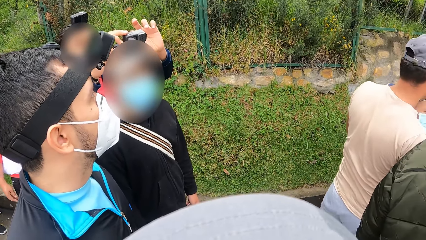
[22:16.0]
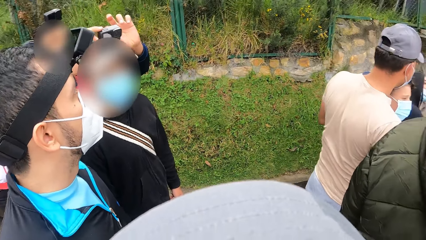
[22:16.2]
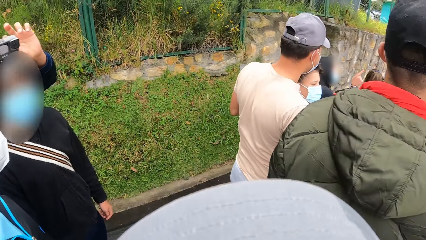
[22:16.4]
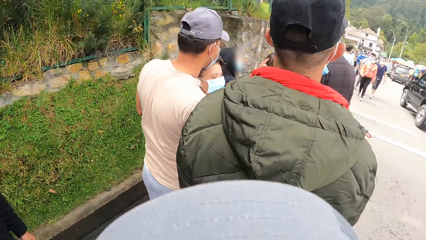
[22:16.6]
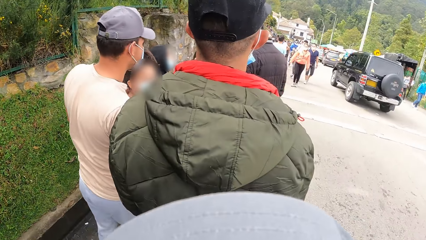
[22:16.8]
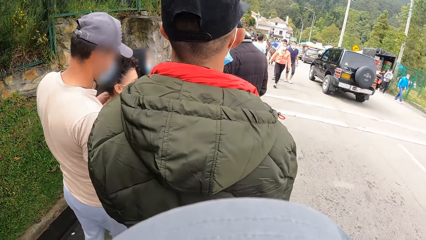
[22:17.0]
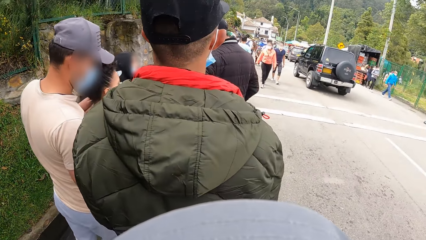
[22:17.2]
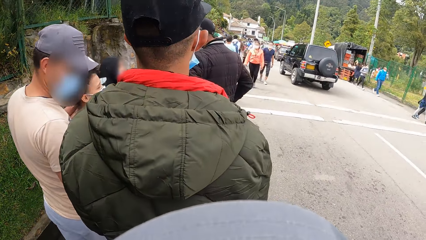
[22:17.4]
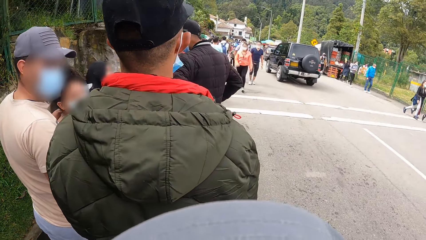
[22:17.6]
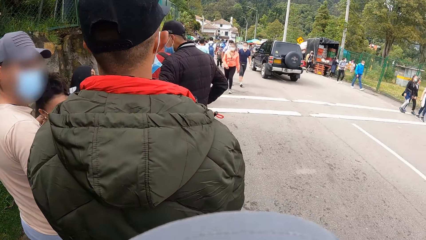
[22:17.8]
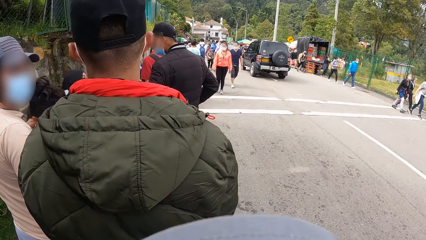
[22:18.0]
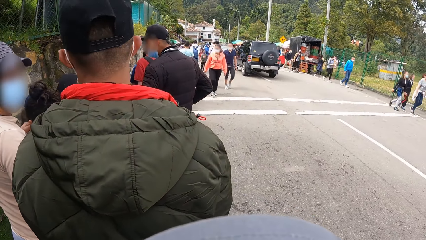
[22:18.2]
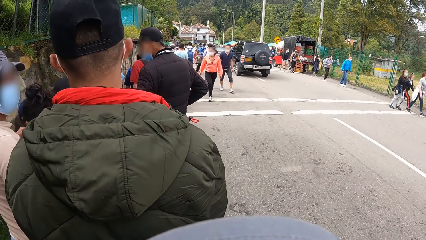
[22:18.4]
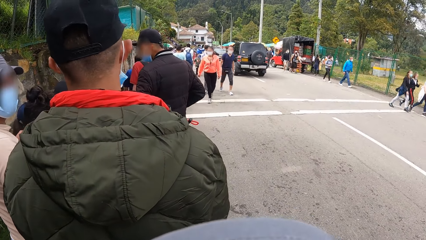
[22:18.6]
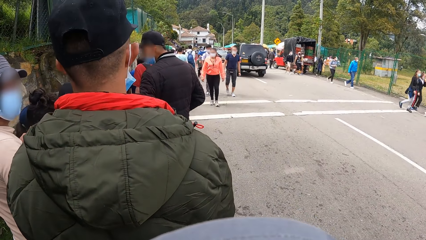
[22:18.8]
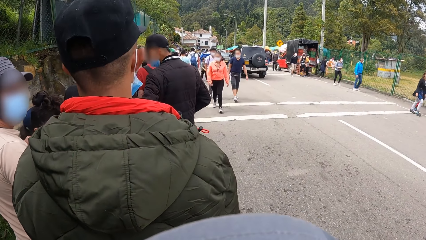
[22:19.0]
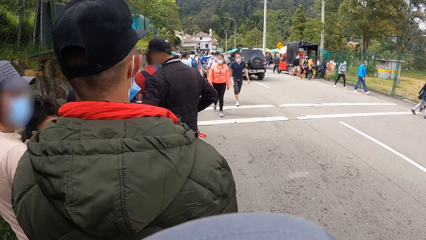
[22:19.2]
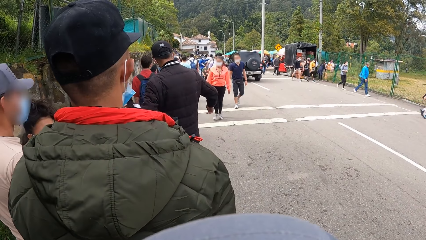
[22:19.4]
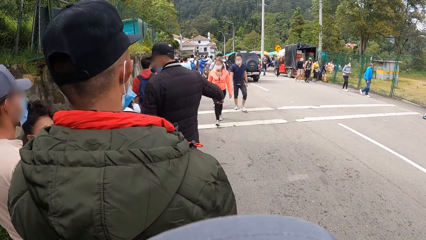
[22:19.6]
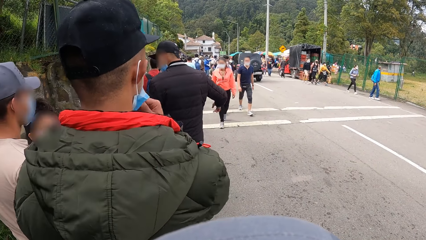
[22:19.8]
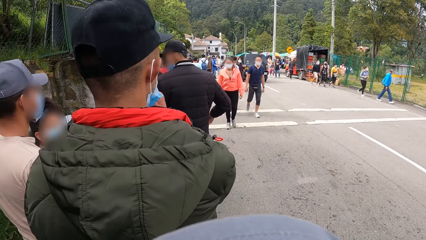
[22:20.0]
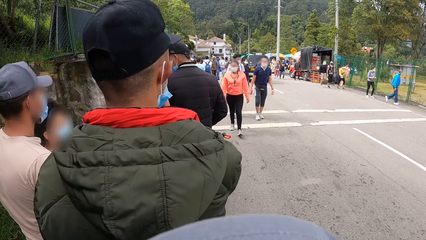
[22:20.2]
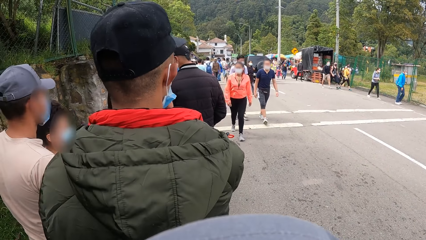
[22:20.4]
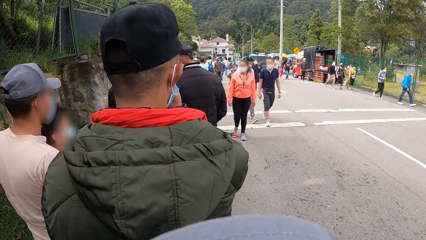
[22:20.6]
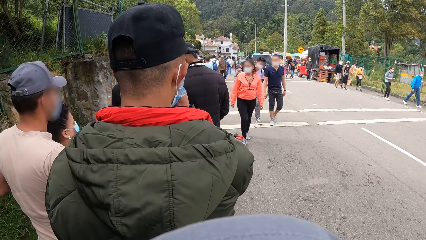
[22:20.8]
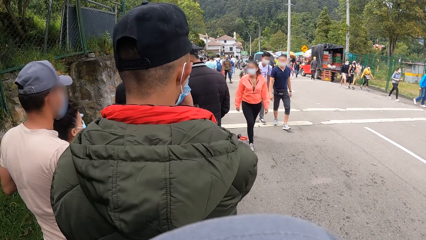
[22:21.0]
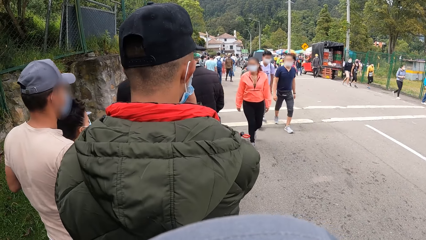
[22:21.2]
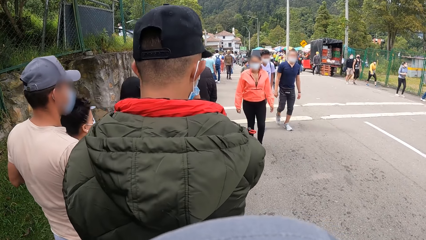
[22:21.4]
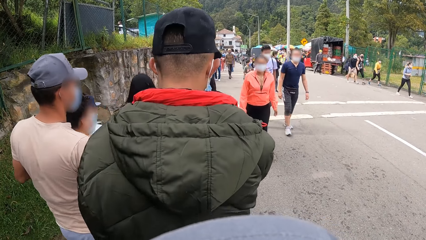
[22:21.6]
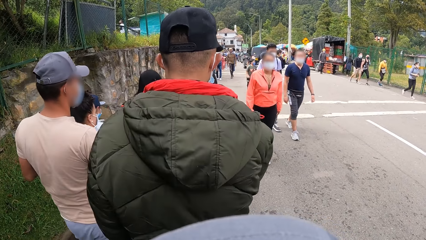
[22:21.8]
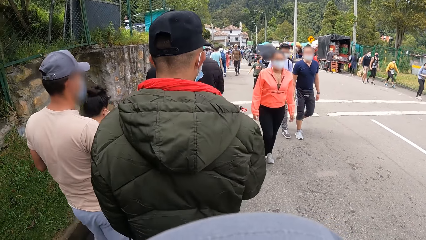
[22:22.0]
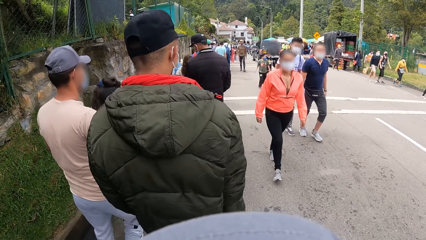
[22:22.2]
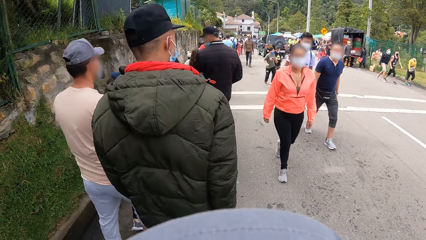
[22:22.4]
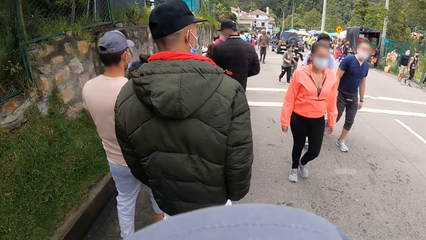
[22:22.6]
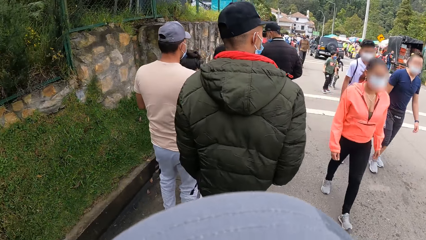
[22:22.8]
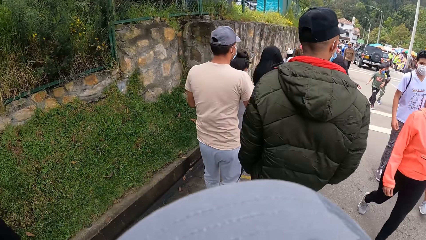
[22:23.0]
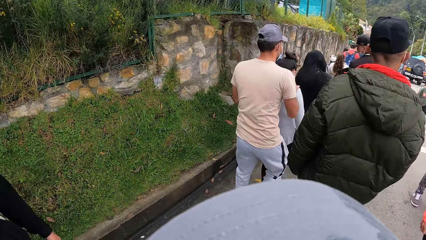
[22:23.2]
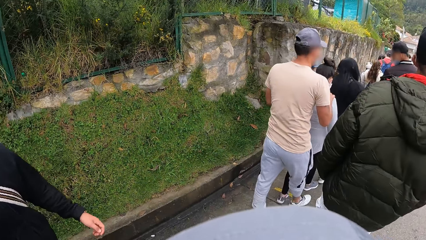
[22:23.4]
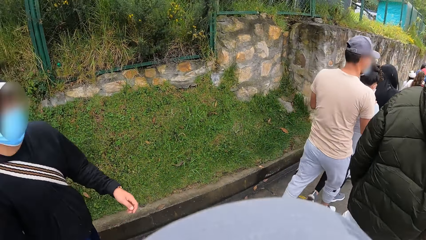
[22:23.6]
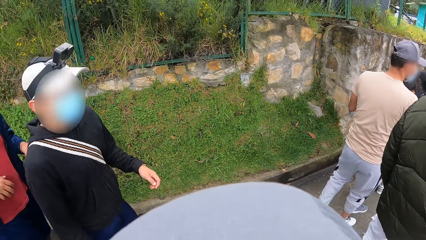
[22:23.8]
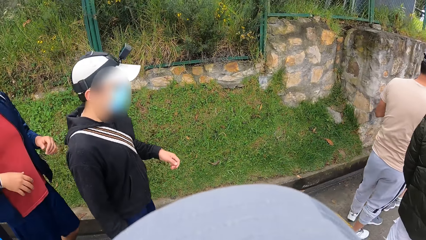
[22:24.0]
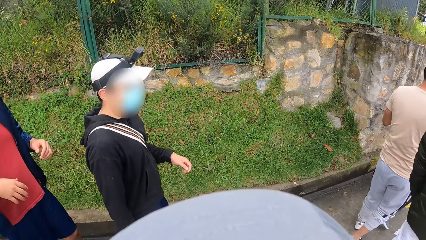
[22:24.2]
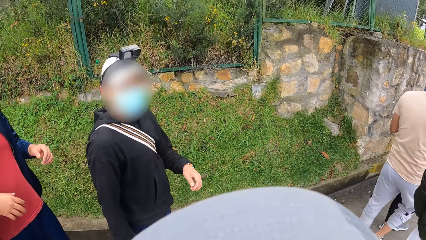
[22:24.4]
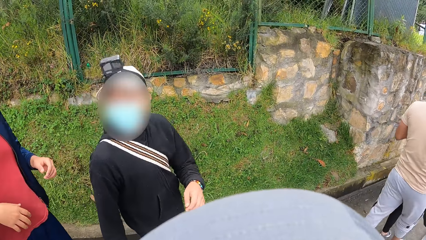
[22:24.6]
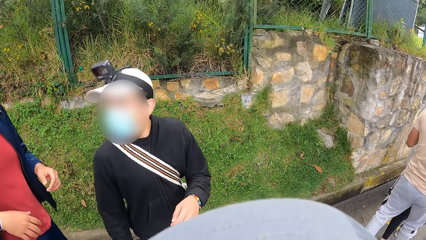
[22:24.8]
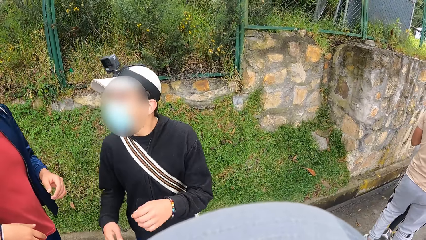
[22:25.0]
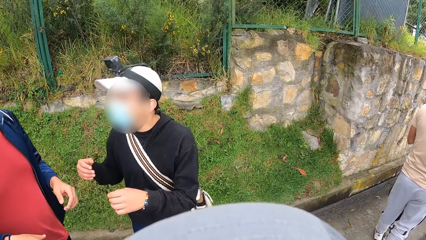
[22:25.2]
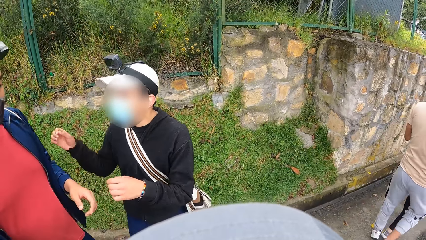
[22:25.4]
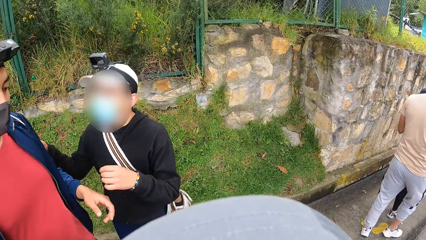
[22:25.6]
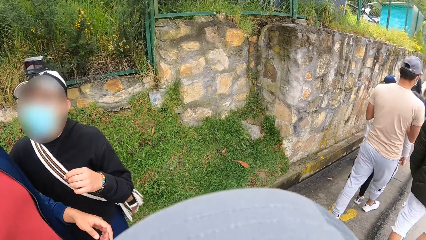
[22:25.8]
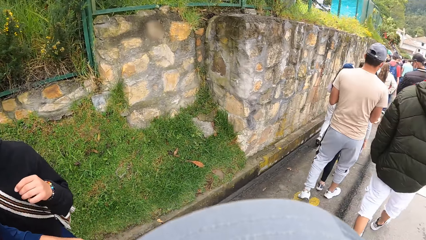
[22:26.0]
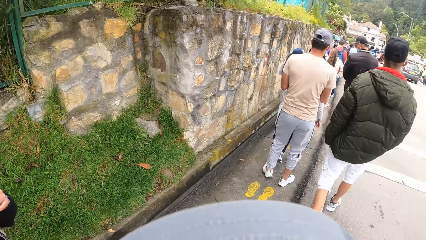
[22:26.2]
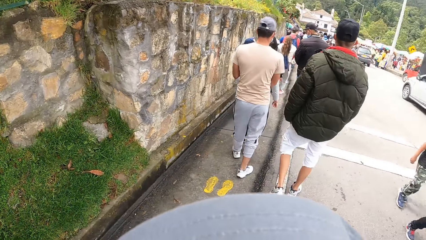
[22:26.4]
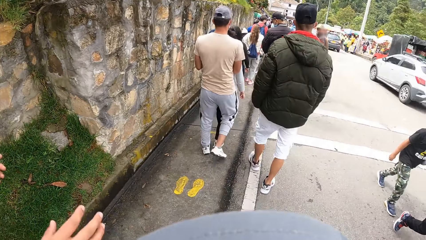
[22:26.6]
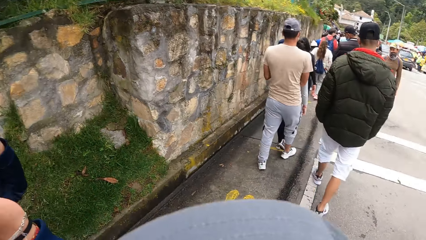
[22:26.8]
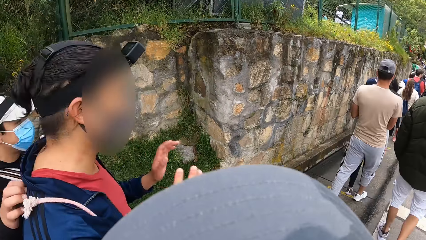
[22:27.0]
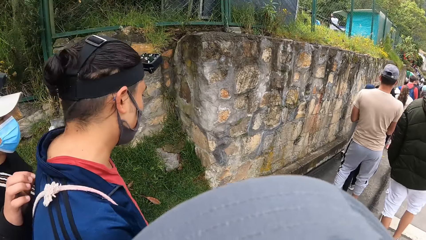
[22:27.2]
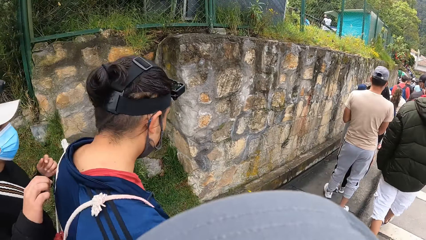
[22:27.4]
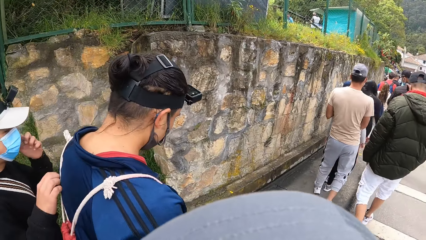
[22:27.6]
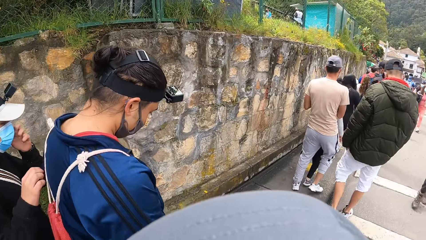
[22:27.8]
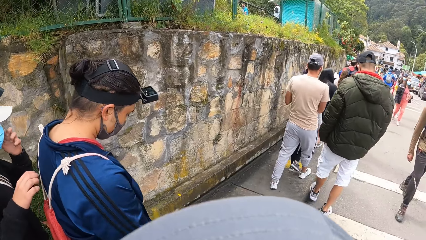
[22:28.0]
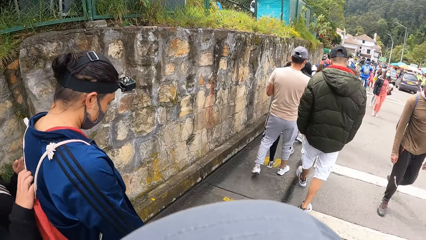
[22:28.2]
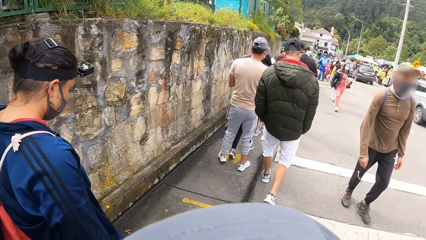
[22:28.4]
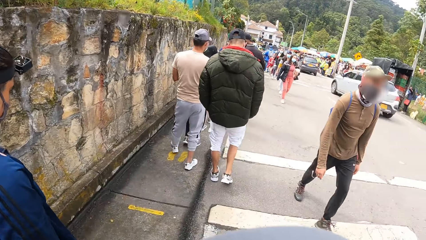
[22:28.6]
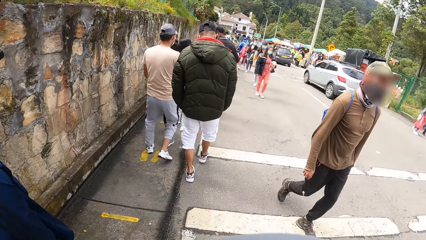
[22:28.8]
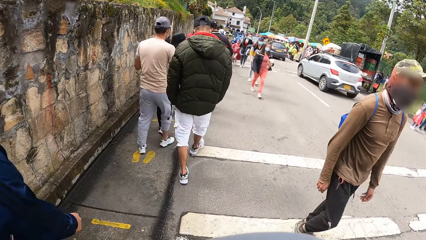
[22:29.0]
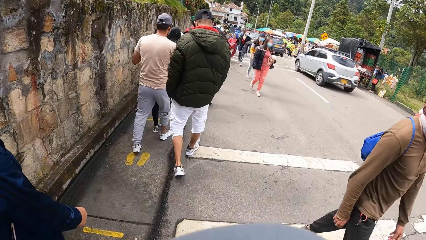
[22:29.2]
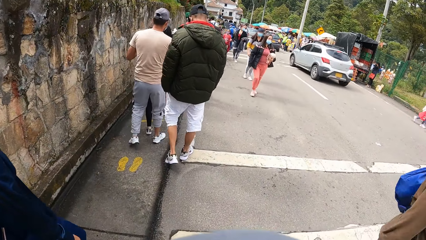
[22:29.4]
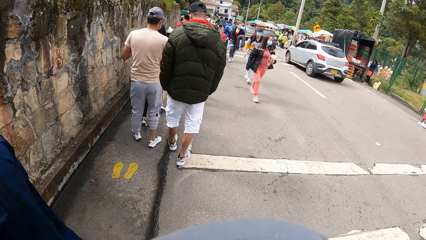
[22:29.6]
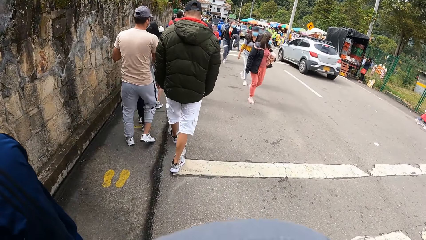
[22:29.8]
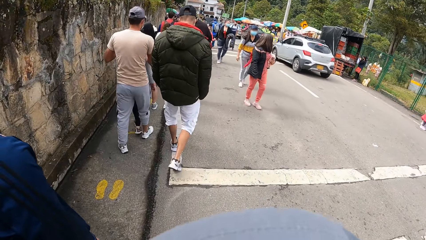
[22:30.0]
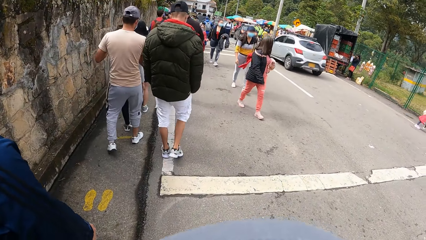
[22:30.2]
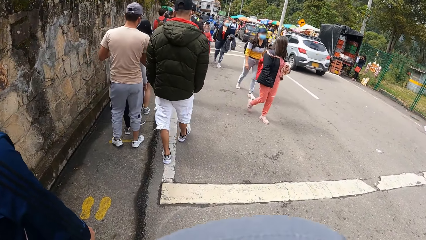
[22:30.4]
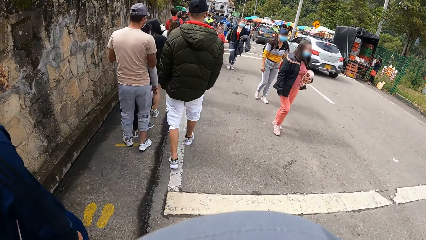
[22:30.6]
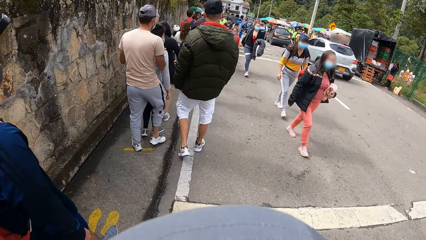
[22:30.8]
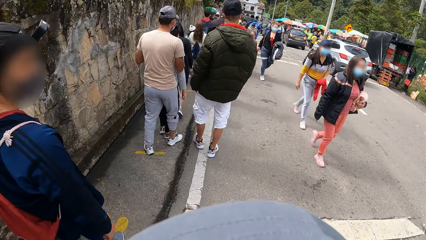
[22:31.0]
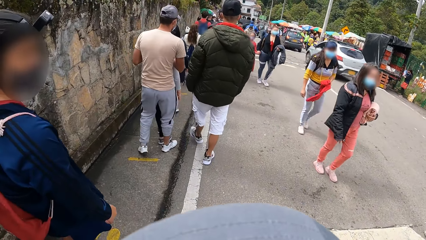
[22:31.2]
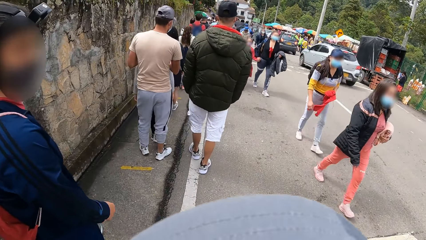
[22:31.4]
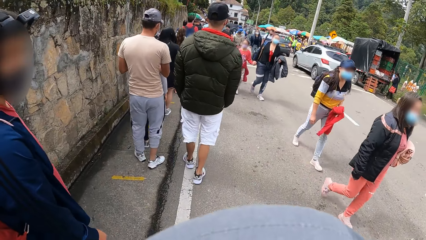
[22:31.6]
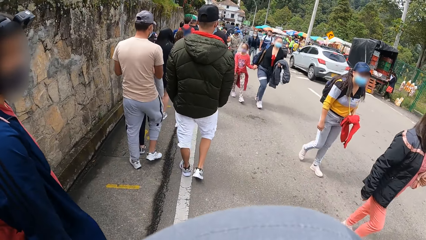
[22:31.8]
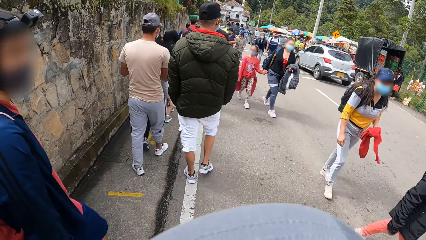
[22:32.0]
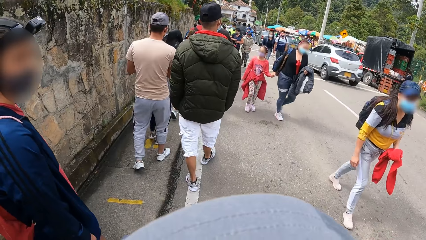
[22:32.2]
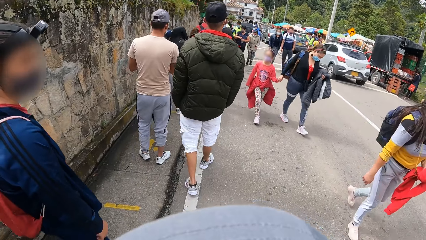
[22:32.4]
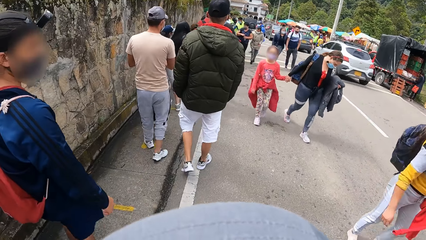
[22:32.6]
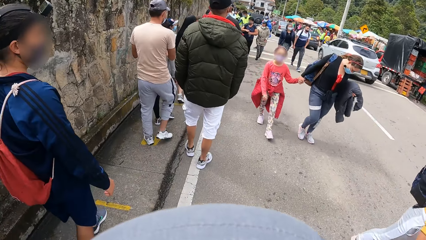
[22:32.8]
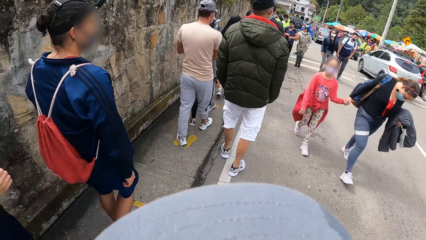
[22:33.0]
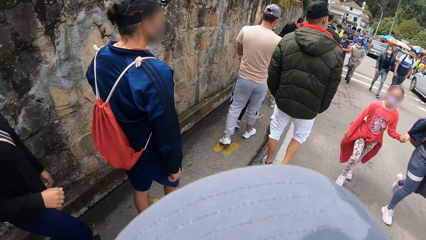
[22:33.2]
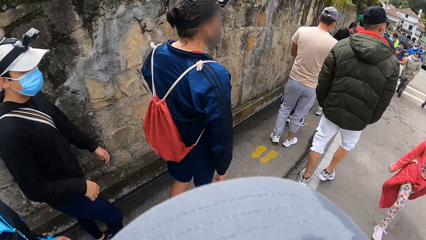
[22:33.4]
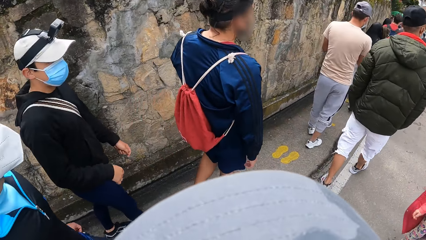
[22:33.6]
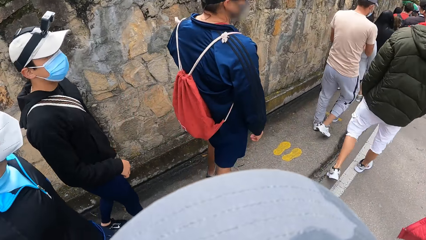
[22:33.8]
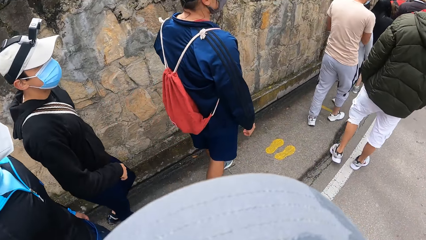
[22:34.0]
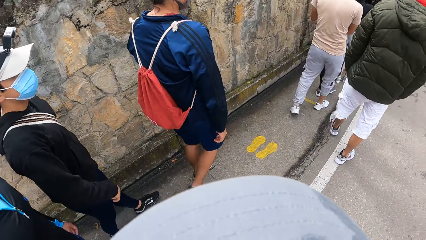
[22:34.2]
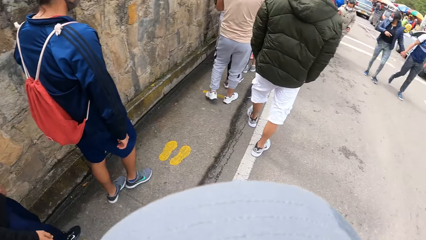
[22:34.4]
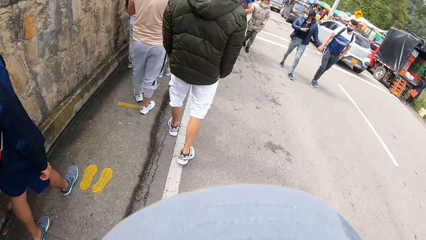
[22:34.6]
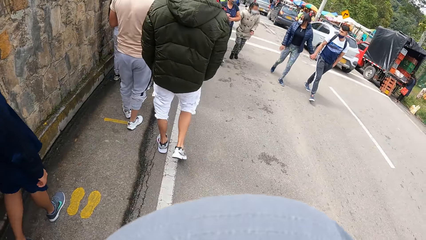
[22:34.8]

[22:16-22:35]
The camera wearer stands at the side of the road. A man interacts with another man. The camera wearer walks along the road.
